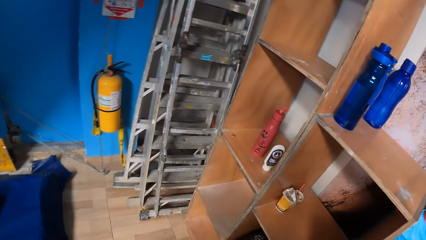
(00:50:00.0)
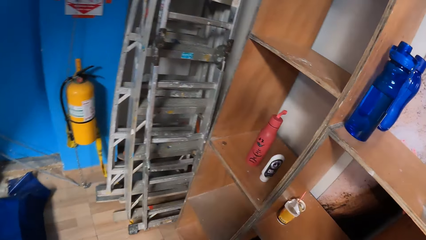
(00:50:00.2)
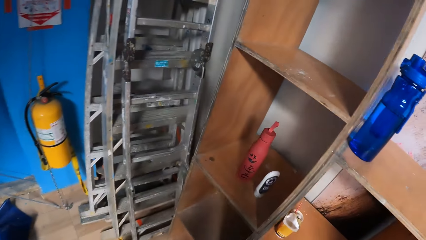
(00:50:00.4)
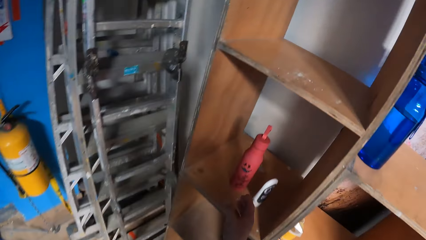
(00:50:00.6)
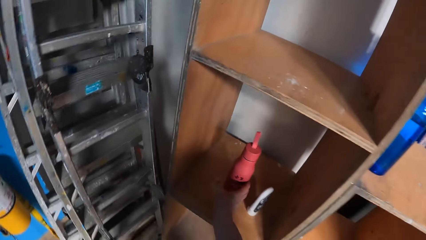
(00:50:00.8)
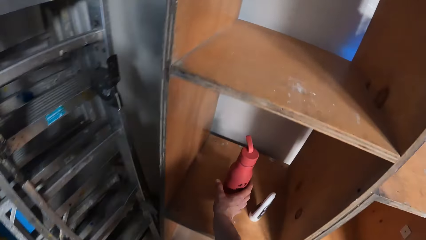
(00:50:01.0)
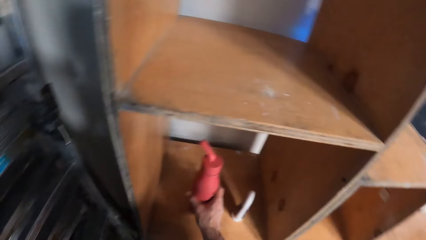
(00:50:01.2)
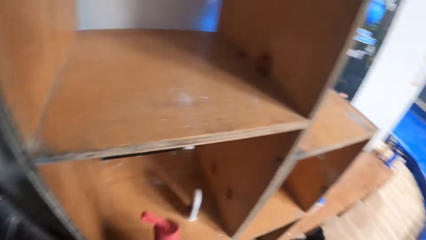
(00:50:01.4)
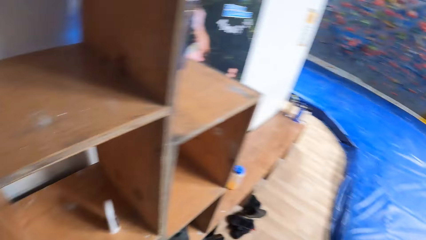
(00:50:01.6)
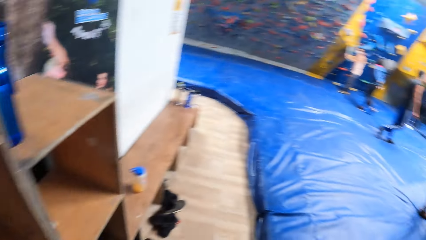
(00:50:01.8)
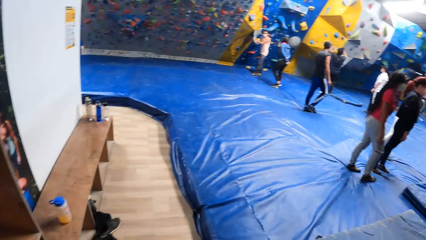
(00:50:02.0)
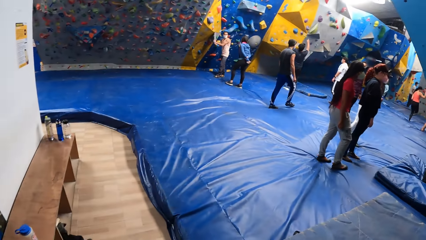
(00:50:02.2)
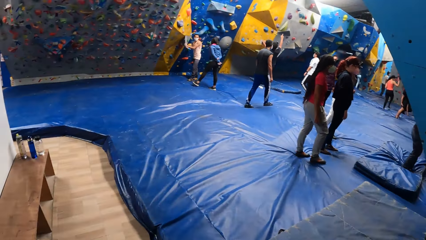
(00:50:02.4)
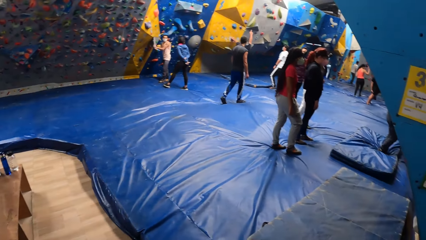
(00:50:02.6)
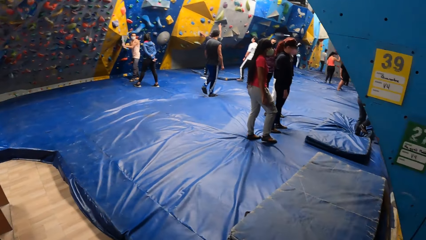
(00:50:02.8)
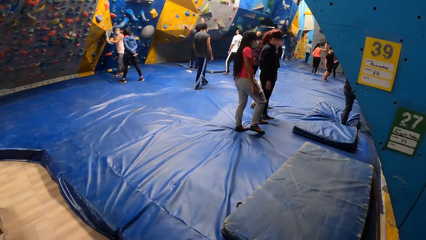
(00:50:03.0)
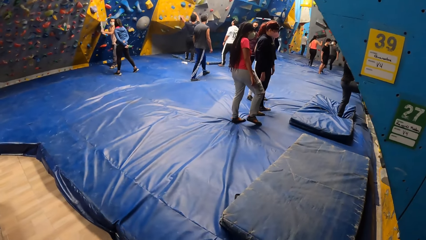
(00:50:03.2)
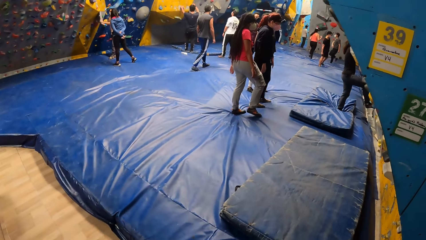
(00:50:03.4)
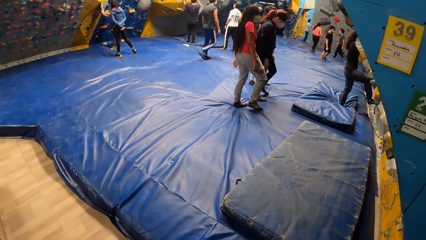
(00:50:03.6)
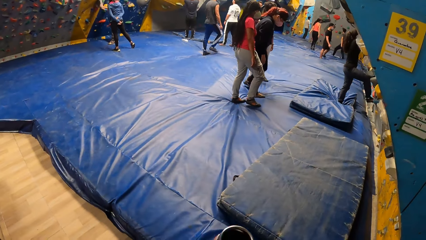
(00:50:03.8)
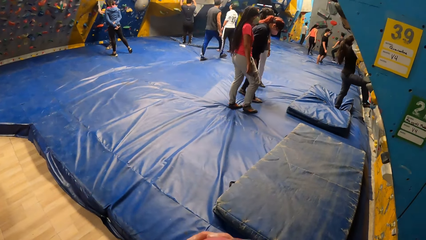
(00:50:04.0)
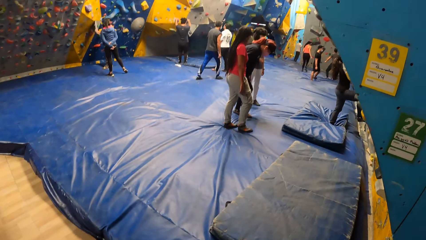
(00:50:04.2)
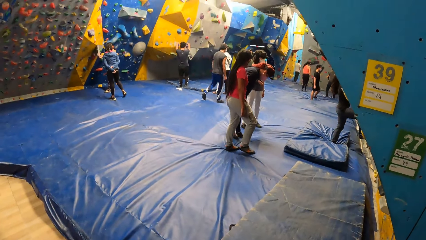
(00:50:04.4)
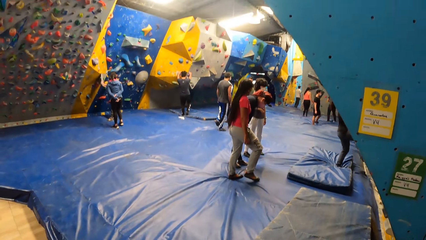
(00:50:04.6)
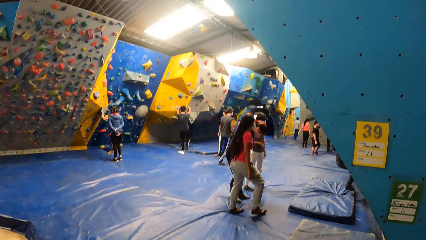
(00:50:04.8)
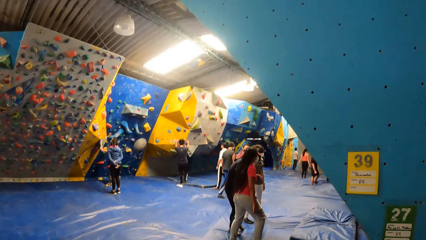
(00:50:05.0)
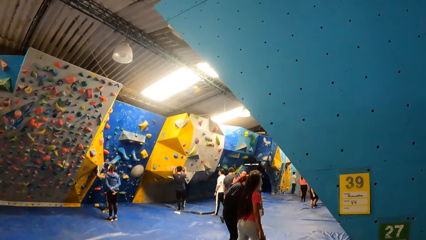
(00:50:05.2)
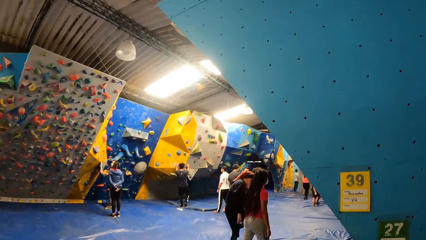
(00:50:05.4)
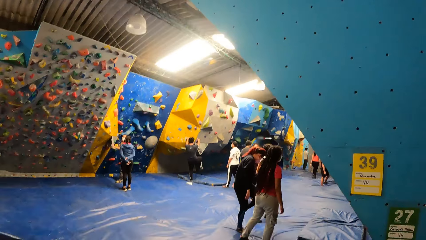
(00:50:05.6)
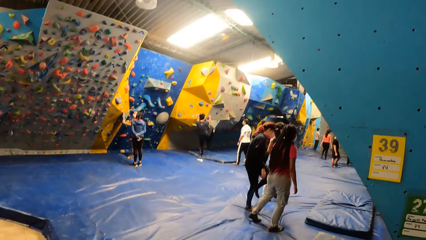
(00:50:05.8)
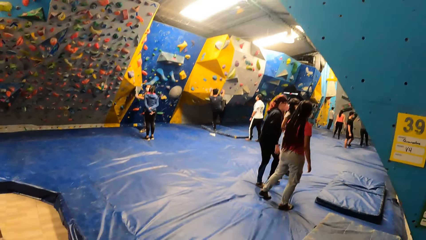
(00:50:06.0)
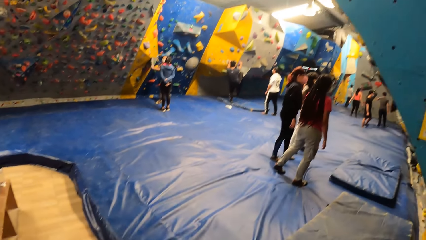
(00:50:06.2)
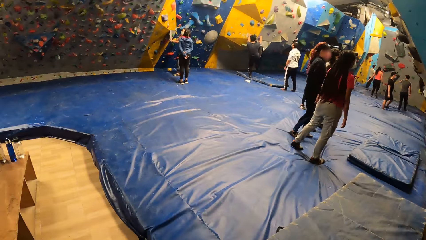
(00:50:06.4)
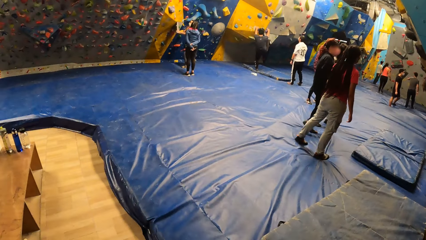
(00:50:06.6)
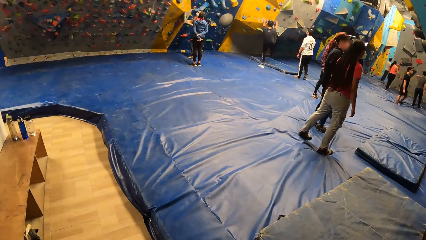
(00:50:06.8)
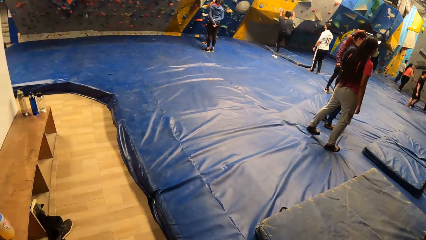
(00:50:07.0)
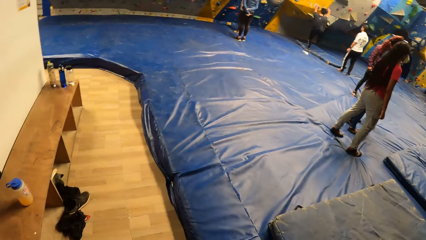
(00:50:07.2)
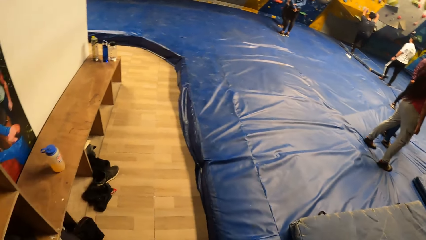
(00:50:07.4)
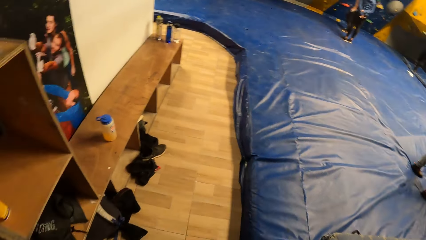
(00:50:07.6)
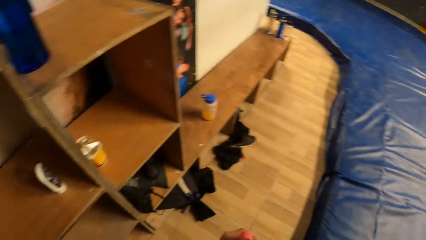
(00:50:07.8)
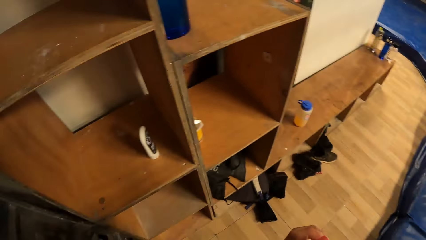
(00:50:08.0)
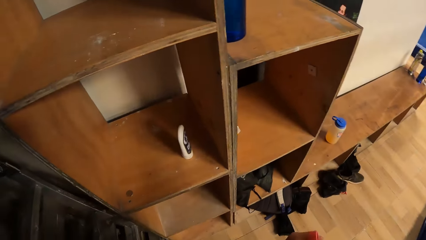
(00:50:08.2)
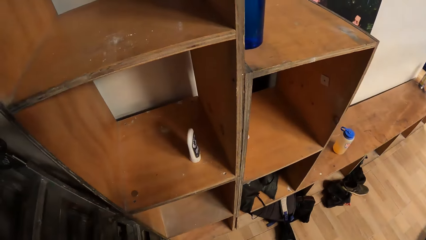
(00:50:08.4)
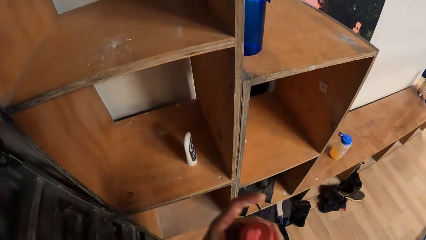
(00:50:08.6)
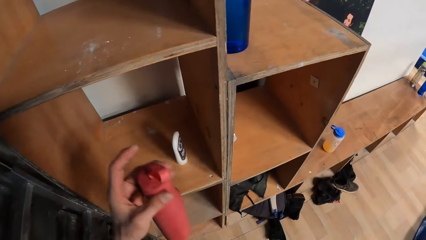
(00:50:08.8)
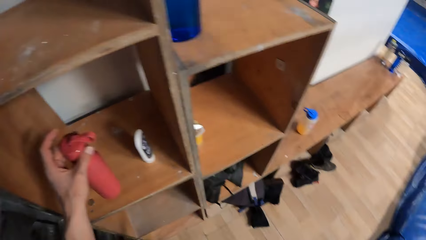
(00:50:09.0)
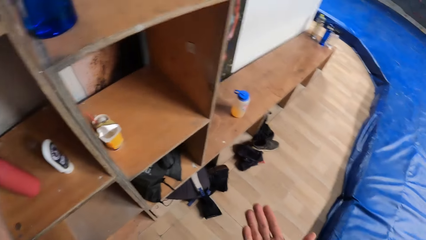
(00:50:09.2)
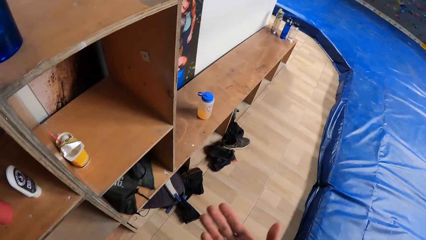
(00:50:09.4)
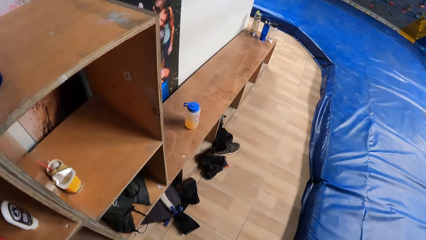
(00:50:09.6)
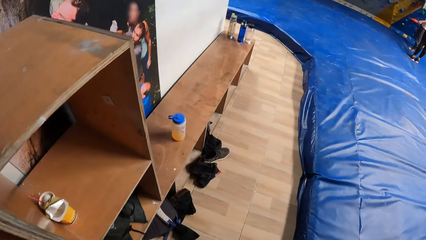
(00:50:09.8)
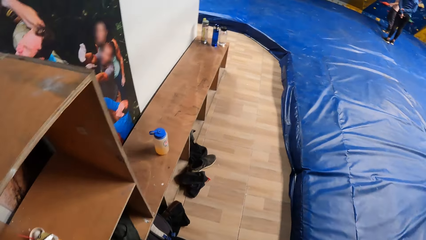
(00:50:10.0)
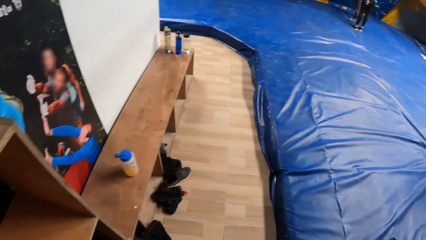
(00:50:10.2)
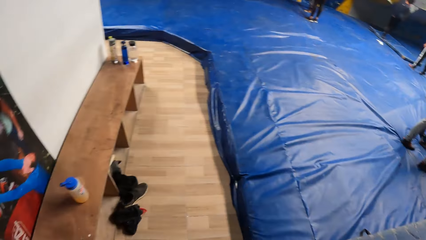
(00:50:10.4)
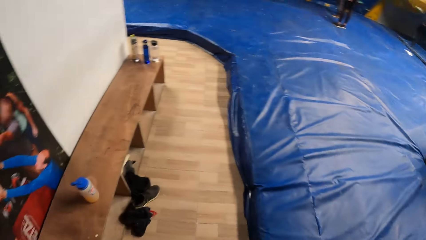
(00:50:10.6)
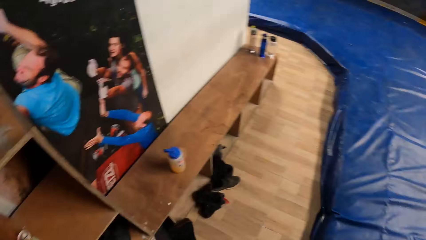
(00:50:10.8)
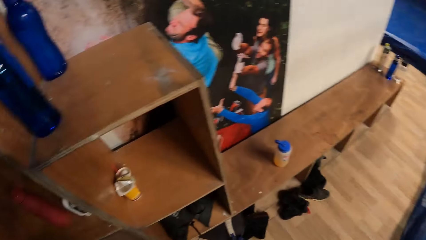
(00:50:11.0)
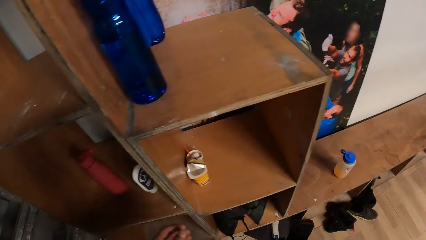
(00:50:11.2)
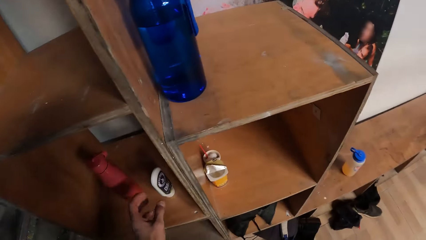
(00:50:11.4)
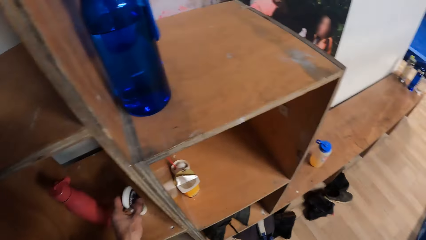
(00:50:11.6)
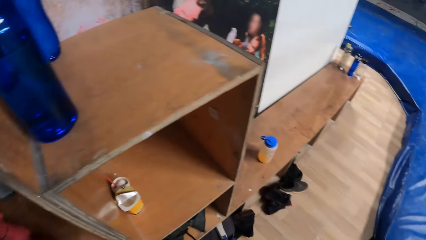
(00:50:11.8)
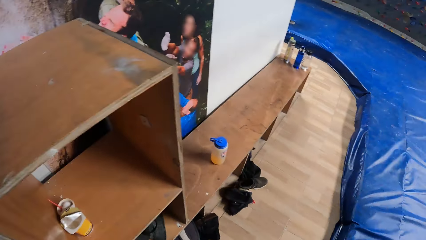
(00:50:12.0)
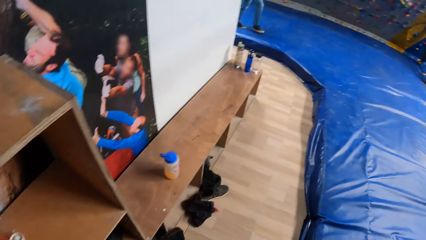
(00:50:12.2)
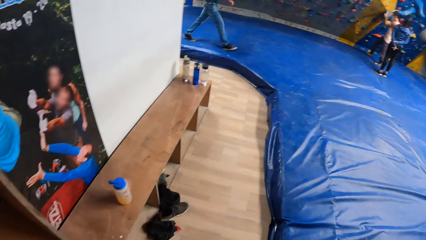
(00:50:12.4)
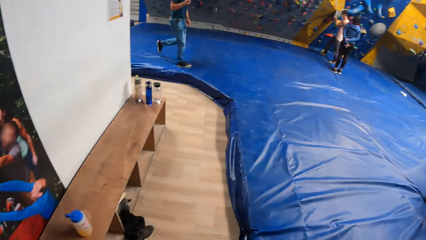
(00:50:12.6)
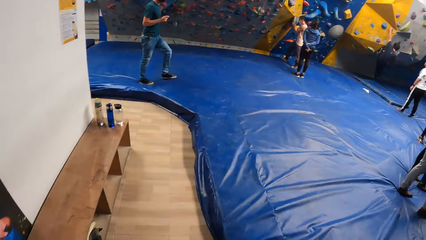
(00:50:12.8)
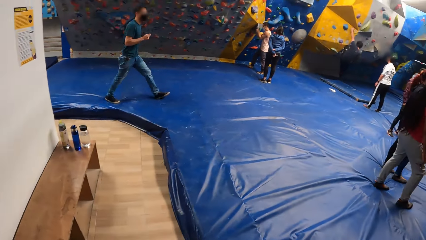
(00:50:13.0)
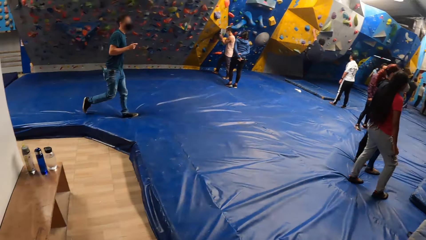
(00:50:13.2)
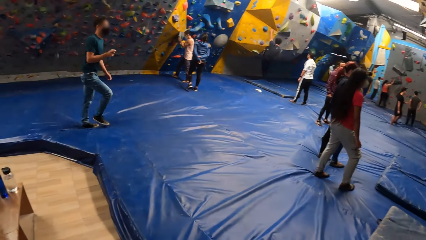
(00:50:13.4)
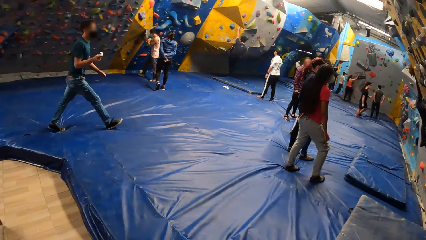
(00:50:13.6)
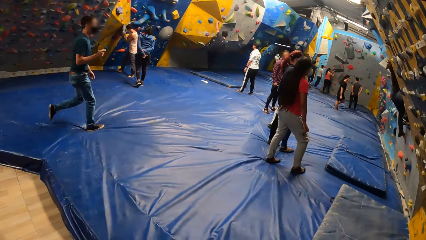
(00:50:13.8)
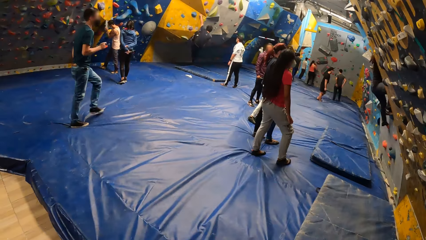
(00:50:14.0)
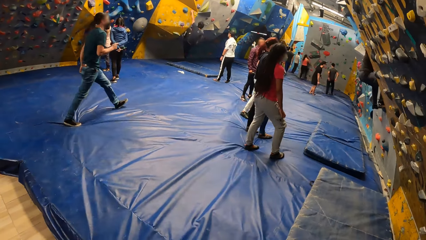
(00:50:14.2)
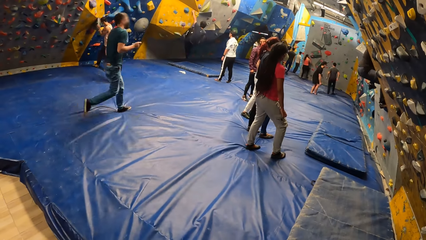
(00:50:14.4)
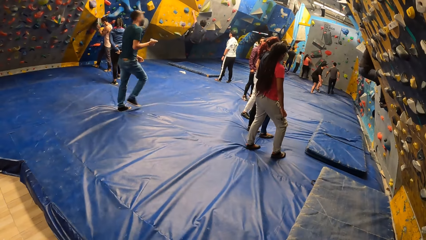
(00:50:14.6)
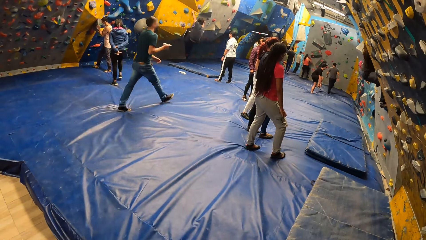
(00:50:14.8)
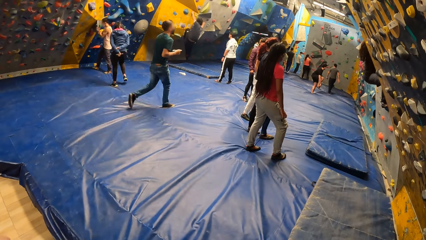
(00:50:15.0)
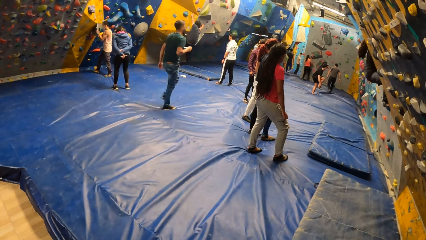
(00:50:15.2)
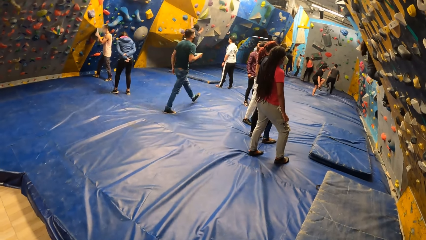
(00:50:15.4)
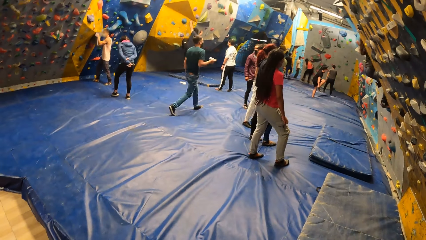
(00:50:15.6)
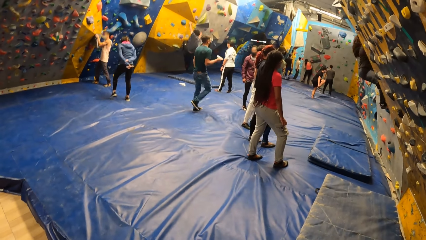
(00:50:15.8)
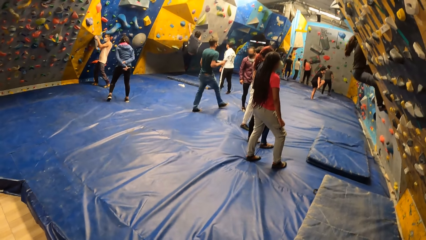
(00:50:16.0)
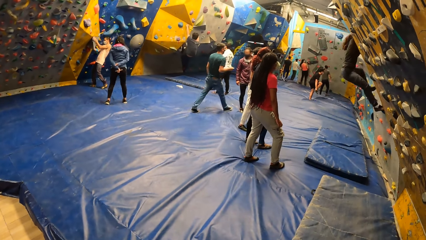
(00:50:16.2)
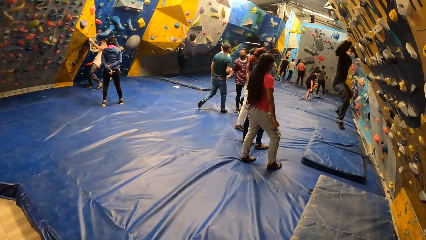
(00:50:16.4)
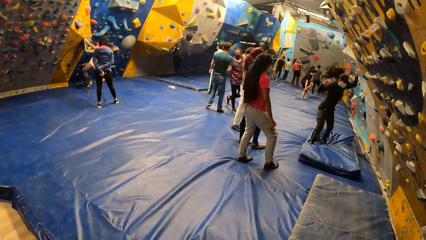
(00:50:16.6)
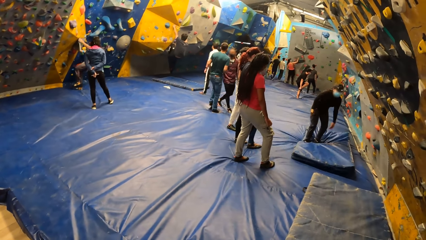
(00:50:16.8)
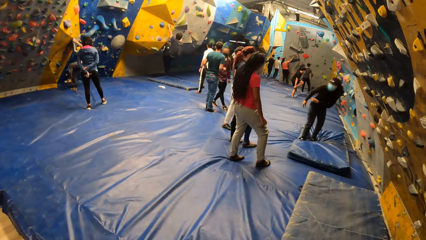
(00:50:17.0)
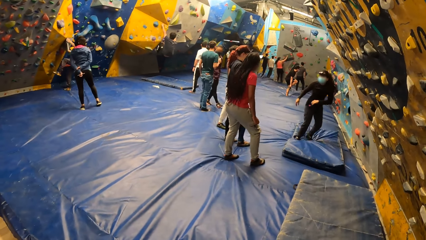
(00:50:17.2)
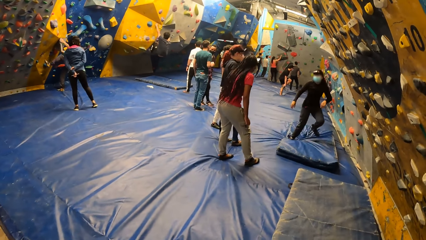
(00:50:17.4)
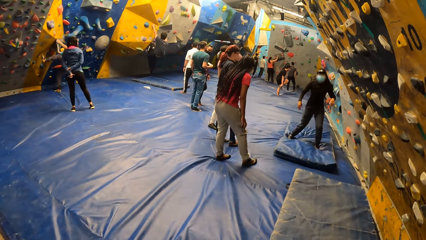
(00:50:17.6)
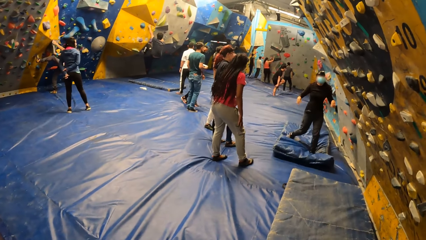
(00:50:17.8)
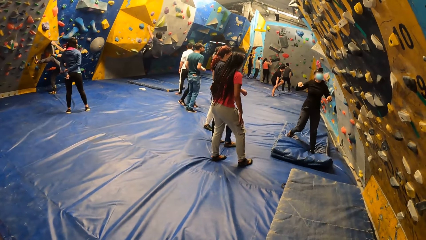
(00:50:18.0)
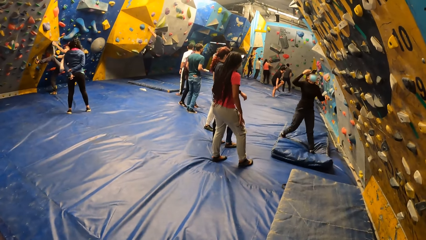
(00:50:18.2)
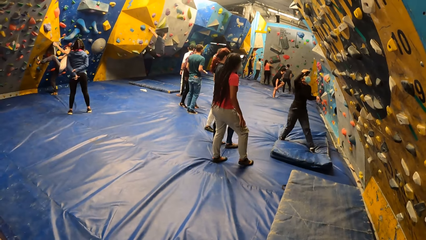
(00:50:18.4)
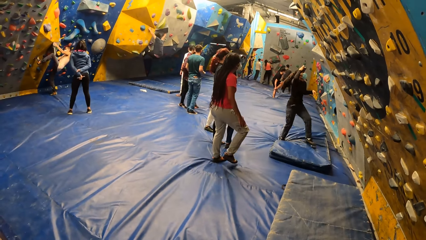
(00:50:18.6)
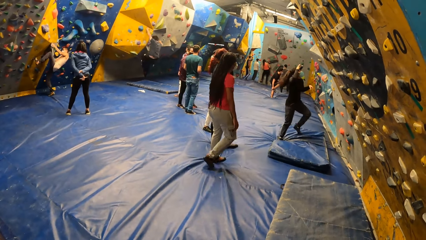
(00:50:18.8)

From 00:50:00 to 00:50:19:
The camera wearer picks up a bottle on the shelf with his right hand. He turns back. He drinks. He turns to the cabin drawers. He closes the bottle. He drops the bottle on the shelf with his left hand. He walks right, turns left. He picks up a bottle of cream on the shelf with his left hand. He turns back and looks forward.
